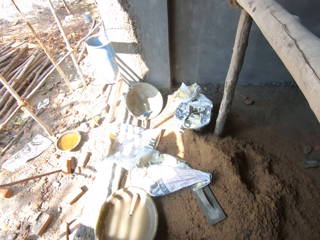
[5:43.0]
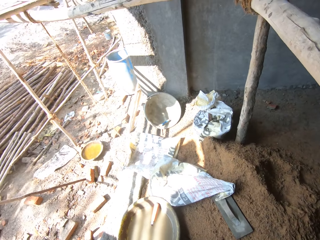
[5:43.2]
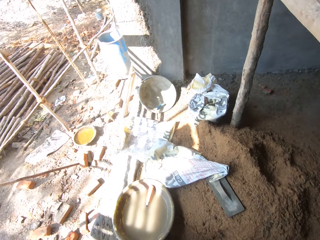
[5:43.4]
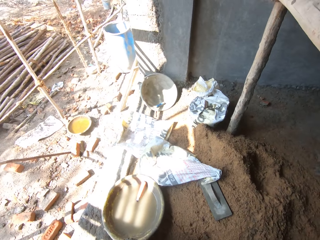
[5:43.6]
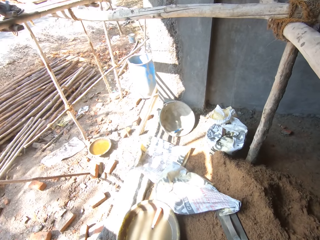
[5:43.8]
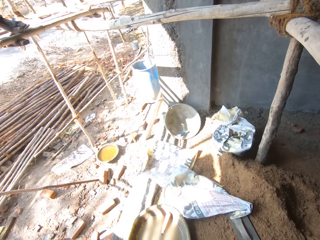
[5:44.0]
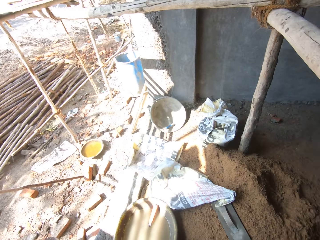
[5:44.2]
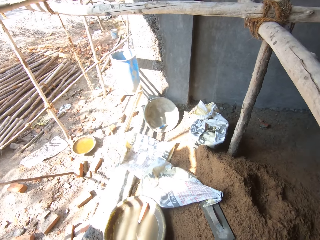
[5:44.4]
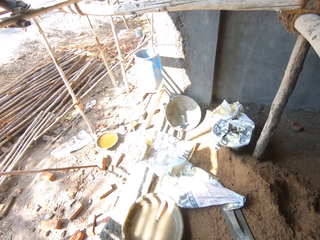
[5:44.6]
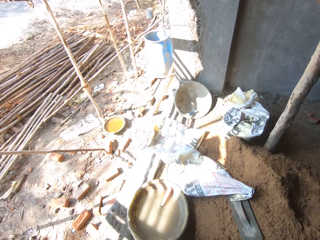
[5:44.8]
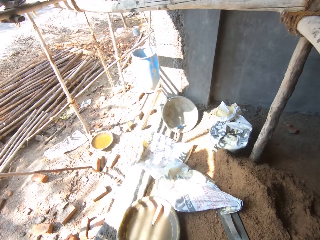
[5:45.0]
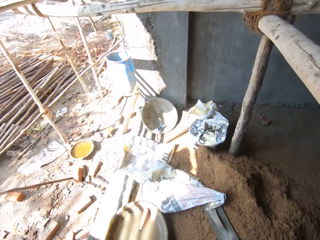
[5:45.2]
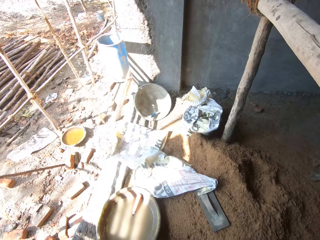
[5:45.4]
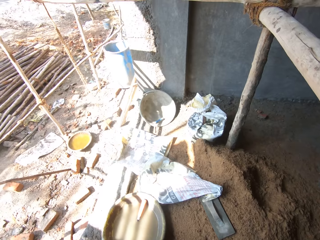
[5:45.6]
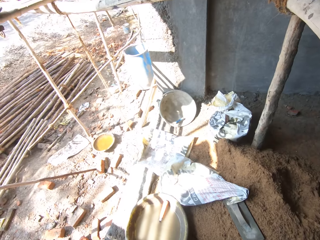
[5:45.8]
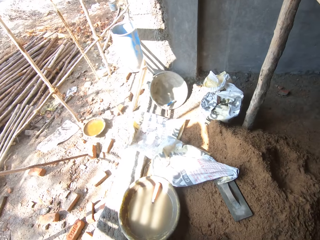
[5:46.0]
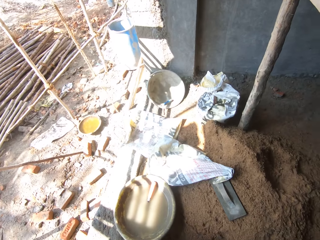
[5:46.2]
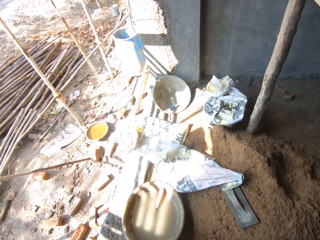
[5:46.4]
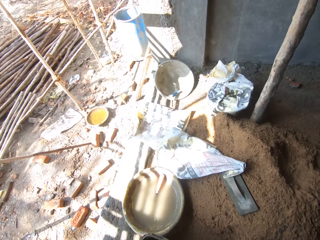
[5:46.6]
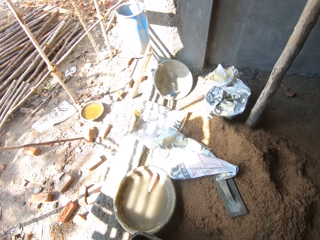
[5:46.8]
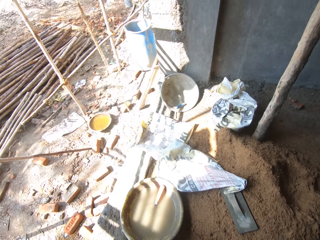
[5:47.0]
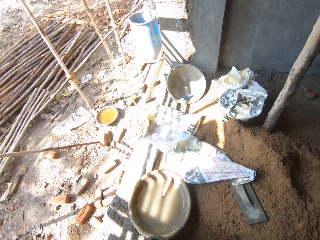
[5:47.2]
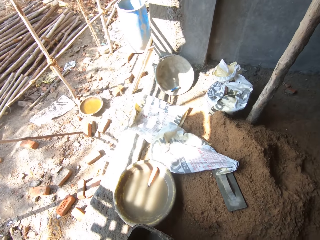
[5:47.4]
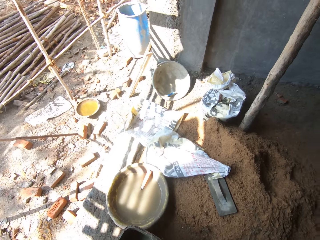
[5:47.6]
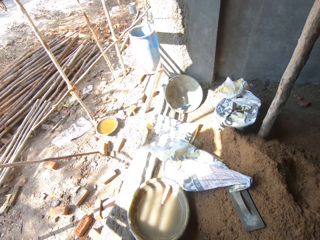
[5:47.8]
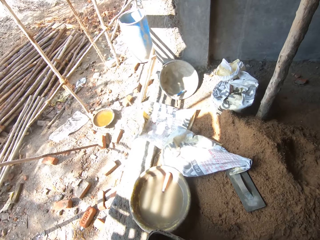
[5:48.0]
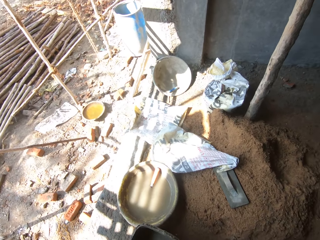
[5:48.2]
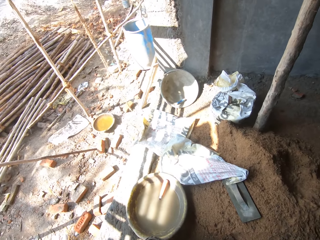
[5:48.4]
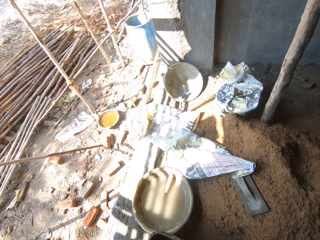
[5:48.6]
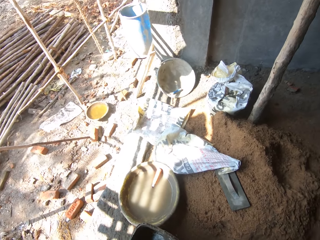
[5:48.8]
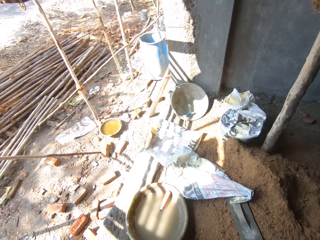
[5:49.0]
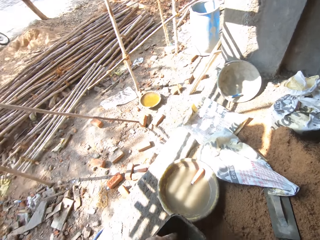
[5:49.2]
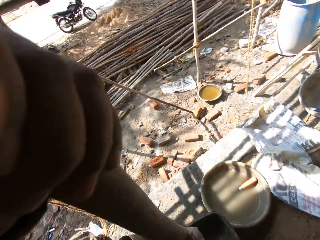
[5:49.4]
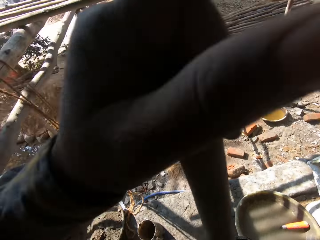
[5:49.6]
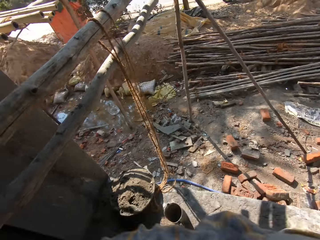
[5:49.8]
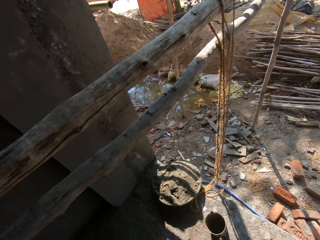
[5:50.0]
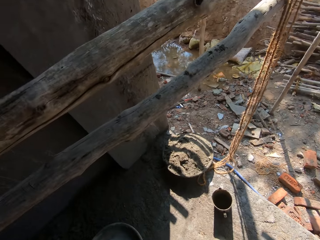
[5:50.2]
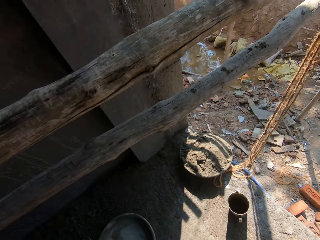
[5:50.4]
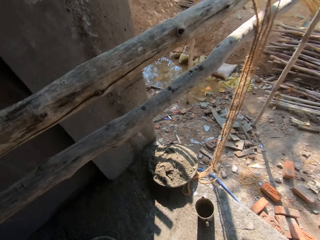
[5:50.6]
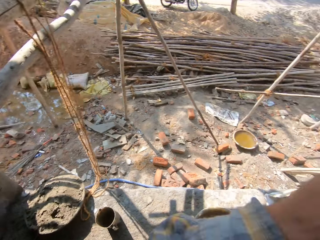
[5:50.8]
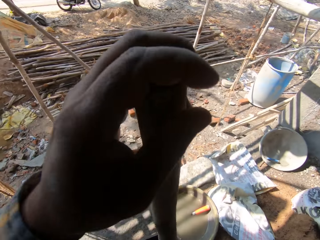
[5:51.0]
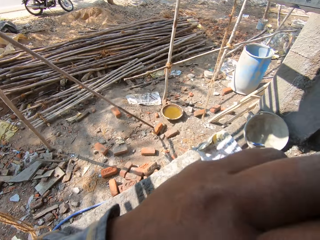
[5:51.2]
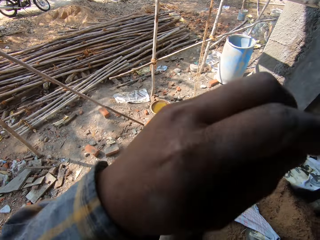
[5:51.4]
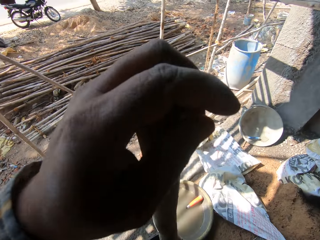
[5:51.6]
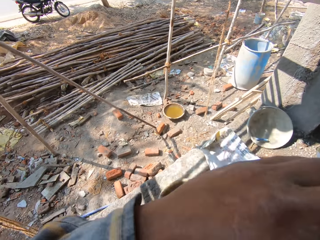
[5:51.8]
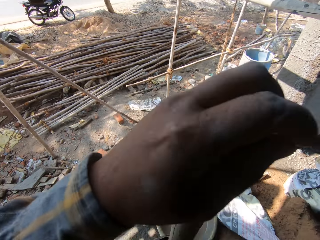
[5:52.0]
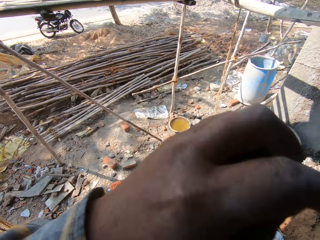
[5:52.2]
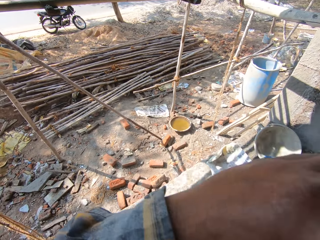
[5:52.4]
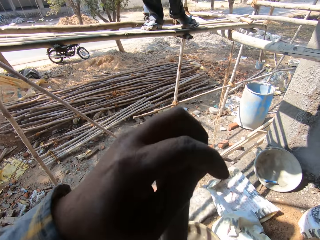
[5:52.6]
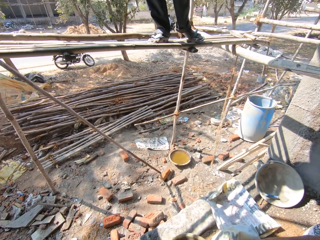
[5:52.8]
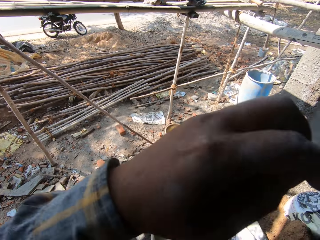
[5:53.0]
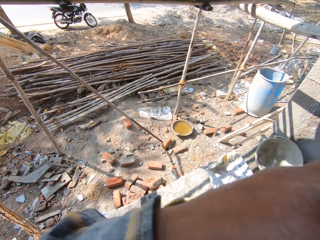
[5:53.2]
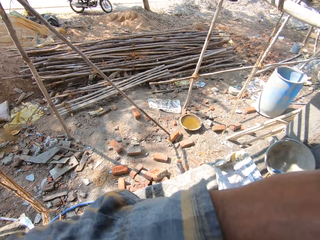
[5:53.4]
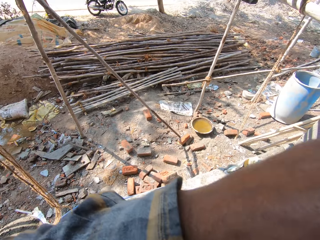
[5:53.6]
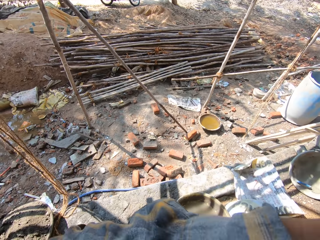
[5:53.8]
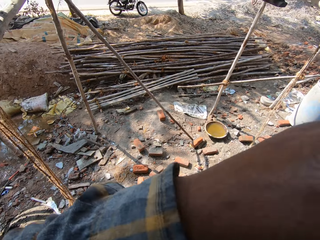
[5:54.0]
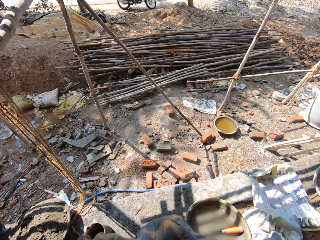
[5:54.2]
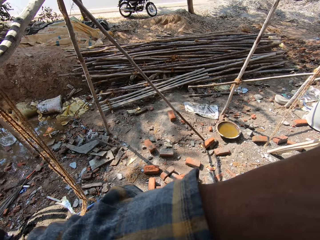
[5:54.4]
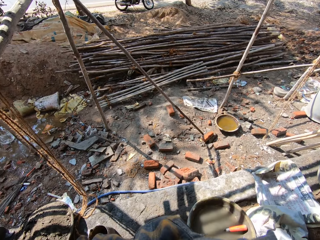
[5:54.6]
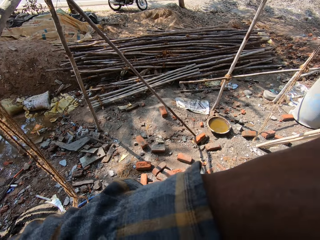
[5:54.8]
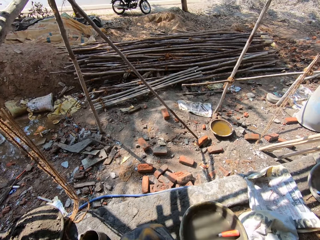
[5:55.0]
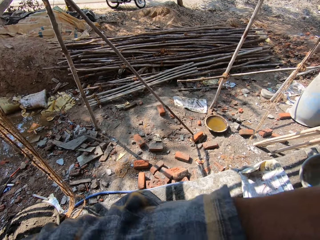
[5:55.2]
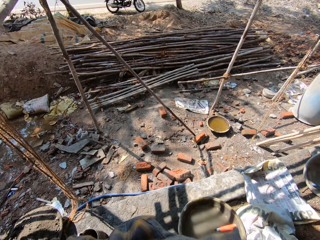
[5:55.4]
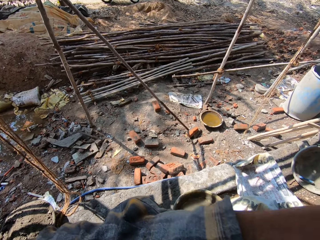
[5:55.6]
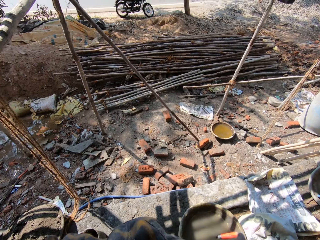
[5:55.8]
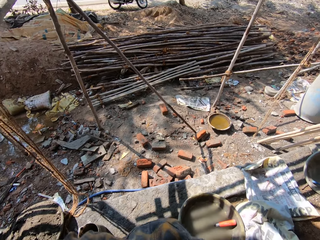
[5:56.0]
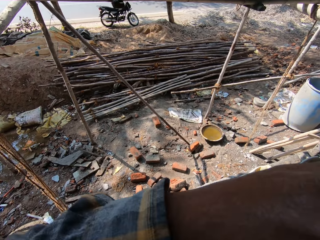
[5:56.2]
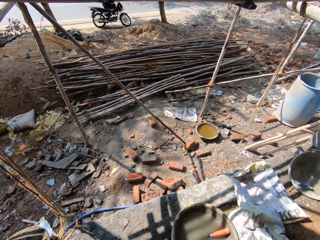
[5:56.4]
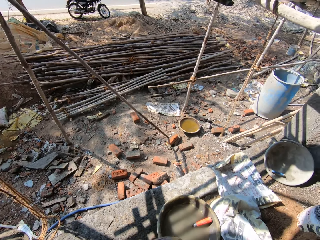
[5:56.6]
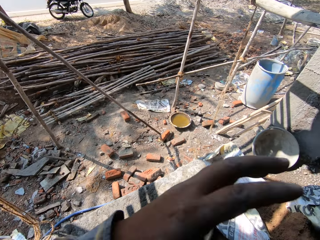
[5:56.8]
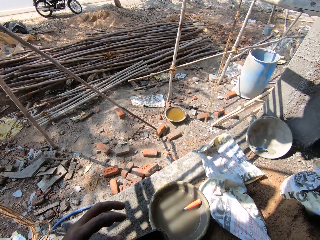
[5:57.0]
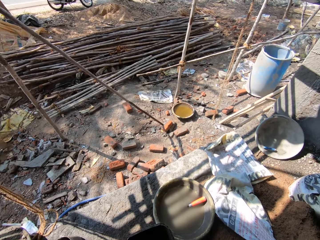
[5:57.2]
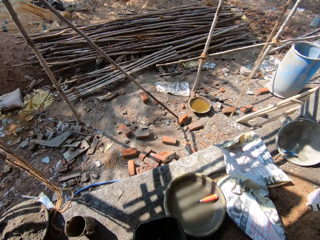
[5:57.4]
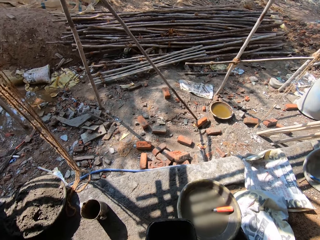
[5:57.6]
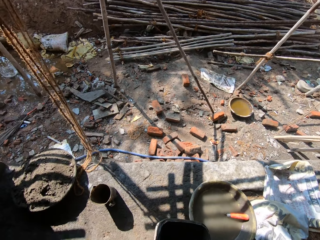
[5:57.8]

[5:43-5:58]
The camera wearer mixes the mortar in the bucket. They look back. They look forward. They look left.

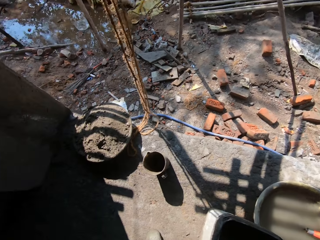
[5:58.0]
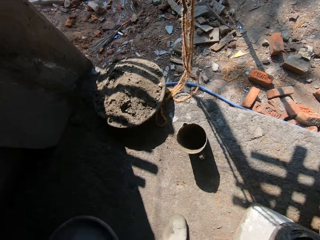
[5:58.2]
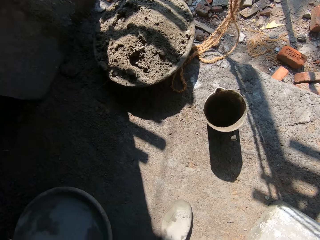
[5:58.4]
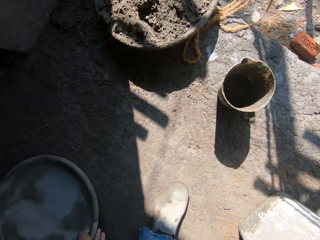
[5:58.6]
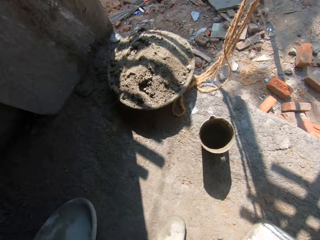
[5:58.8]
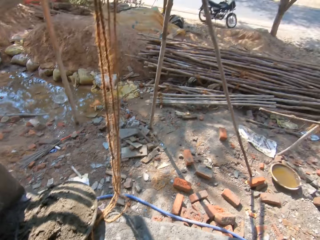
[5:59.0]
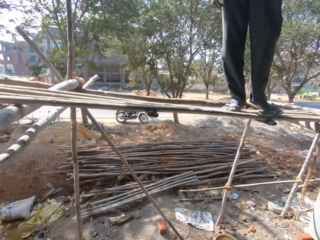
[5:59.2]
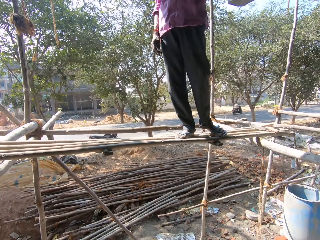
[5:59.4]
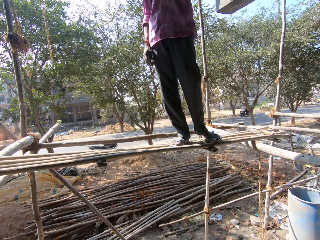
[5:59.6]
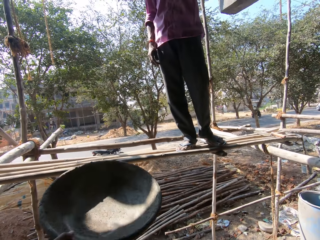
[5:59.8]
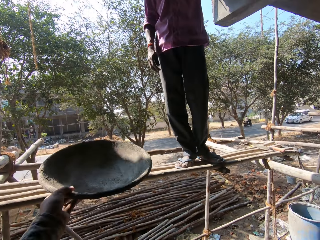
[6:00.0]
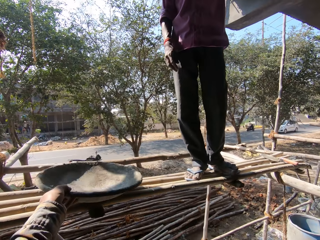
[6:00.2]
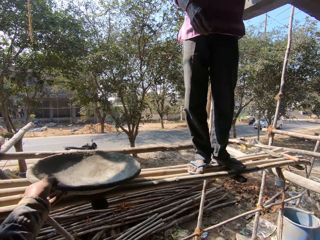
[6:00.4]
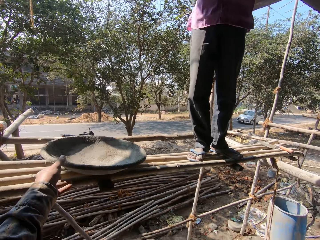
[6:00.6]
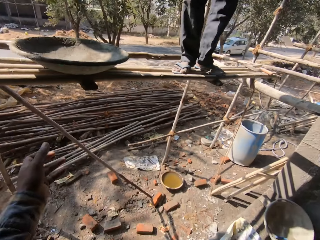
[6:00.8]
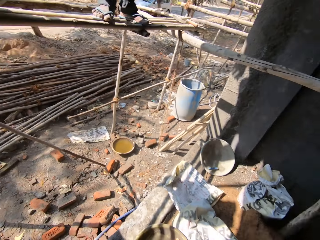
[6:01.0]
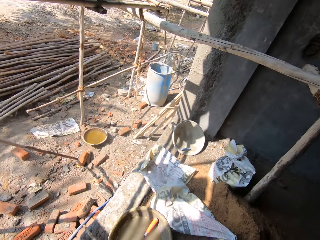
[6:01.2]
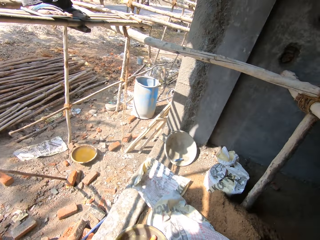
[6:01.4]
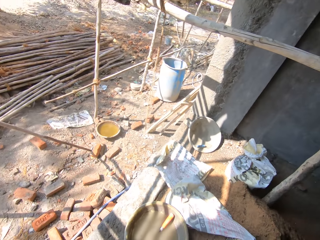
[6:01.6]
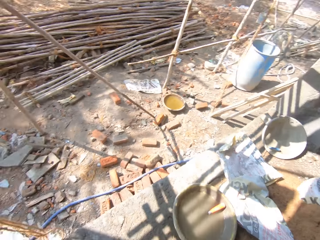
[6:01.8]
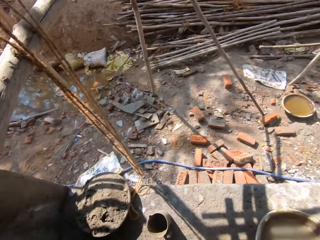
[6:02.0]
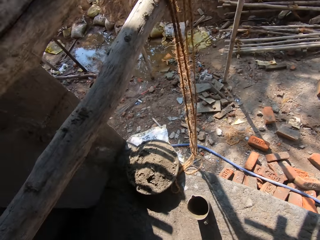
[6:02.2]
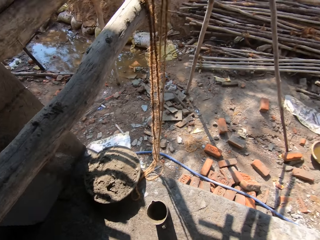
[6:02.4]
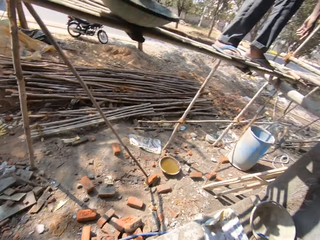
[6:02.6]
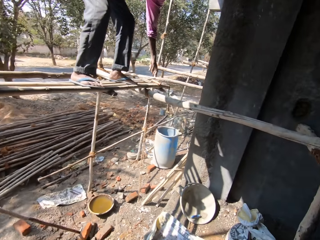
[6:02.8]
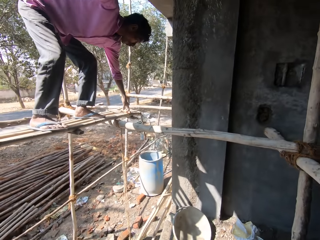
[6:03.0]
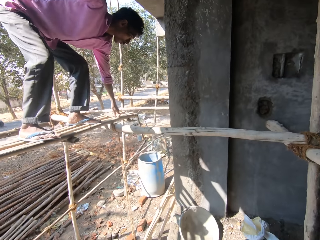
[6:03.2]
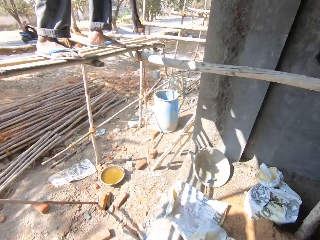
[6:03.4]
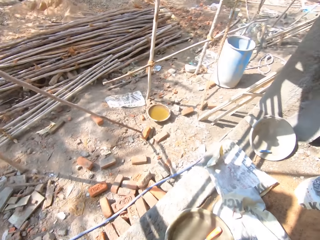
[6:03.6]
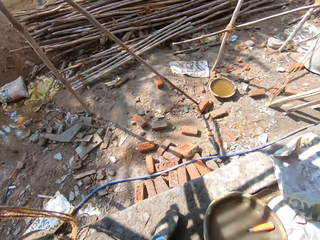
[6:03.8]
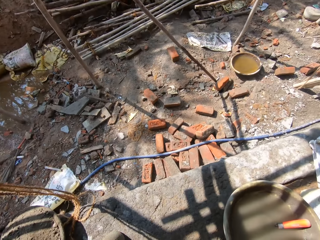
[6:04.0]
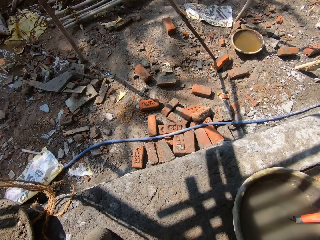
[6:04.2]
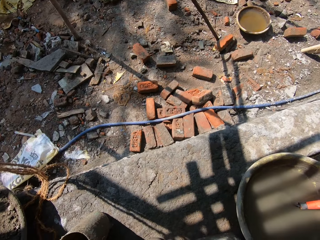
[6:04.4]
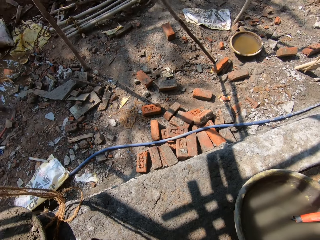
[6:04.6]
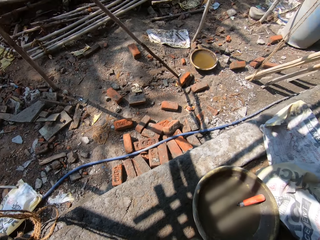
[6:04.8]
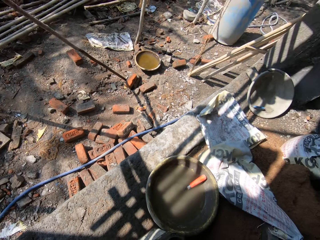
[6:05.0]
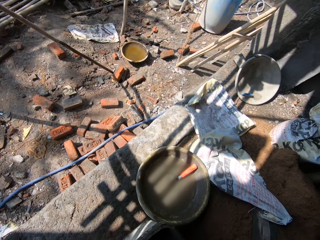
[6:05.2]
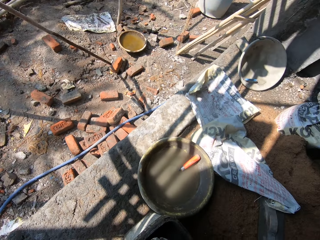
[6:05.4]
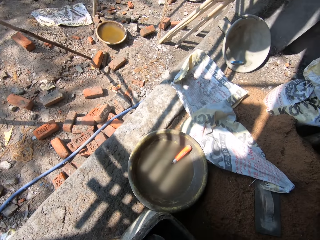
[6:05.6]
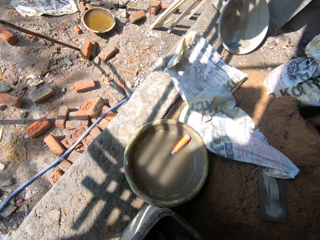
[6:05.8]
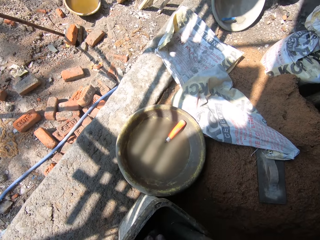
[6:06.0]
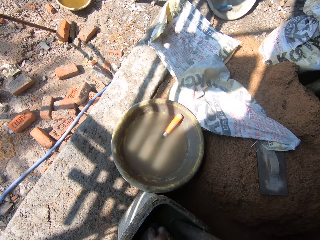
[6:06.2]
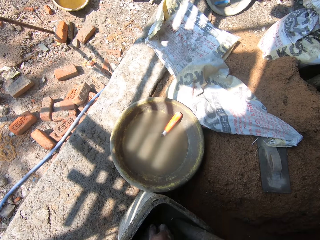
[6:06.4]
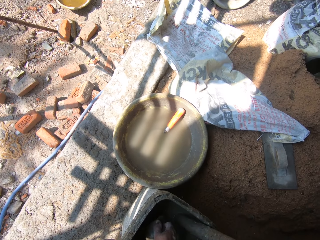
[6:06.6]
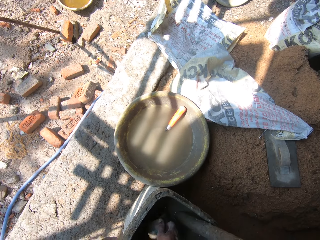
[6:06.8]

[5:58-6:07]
The camera wearer picks up the tray or bowl from the ground. They place the bowl on a wooden structure. They converse with a man. They look back. They look forward. They look down. They draw a mixture with the jar.
